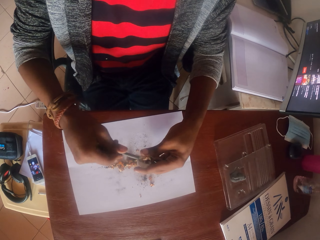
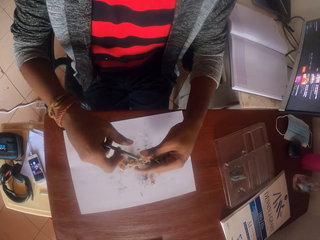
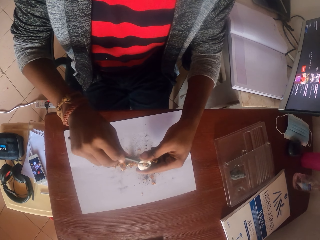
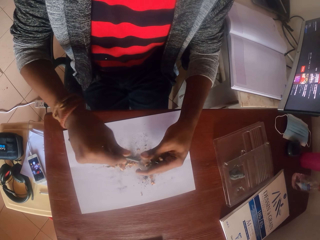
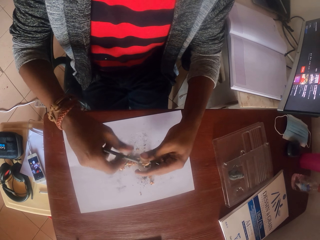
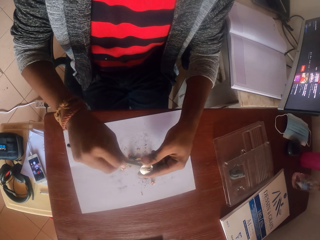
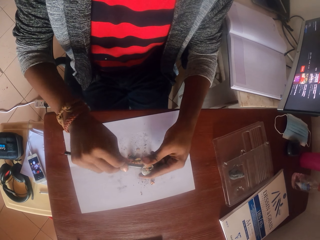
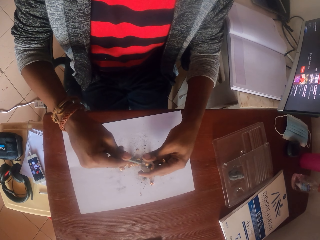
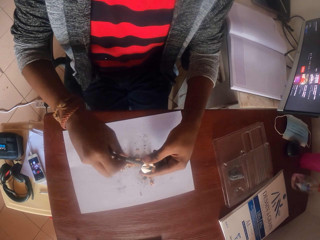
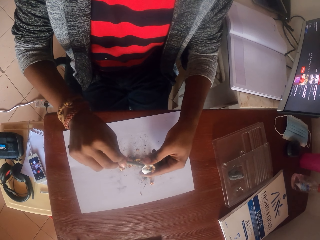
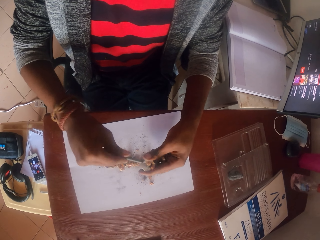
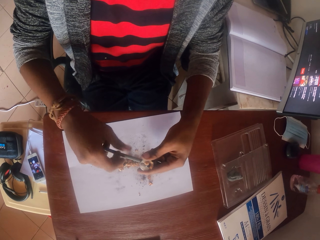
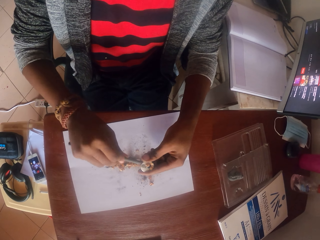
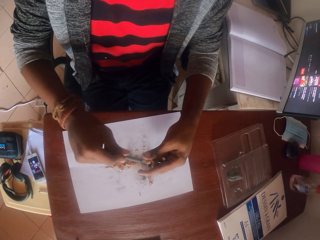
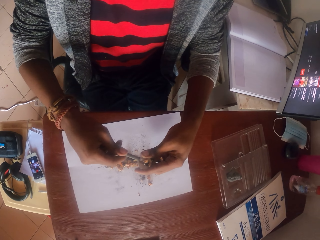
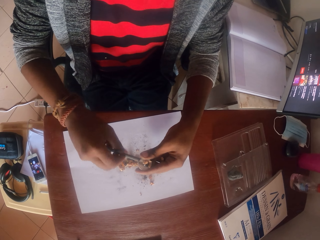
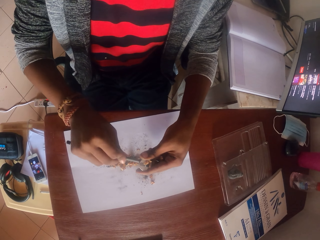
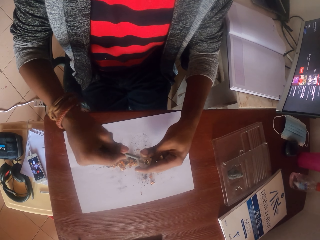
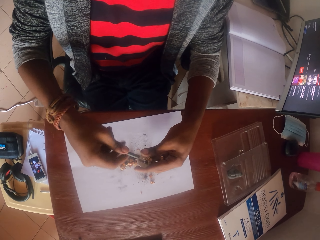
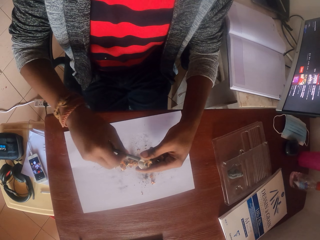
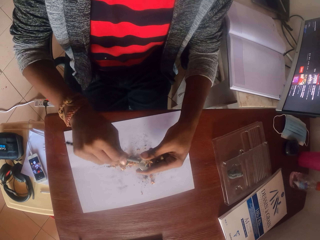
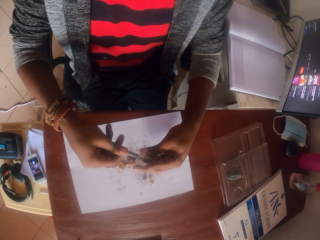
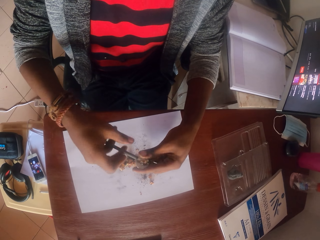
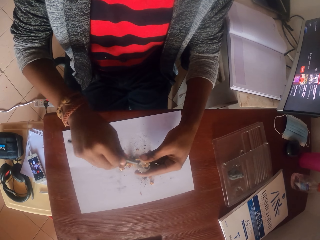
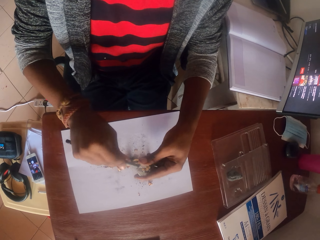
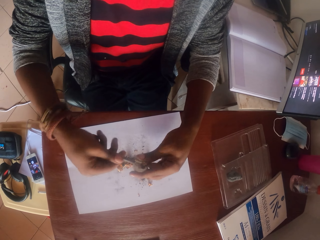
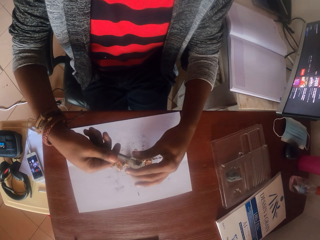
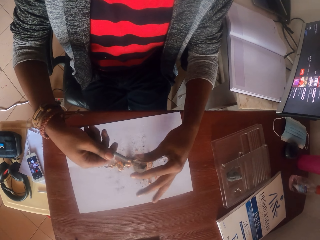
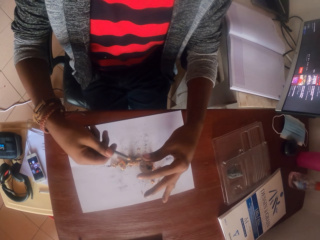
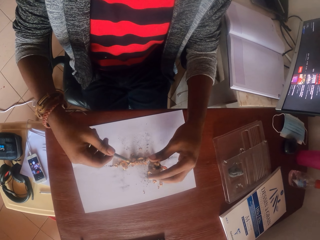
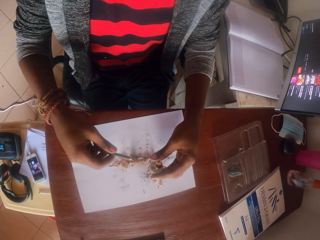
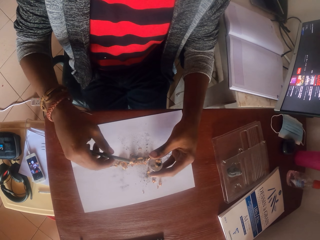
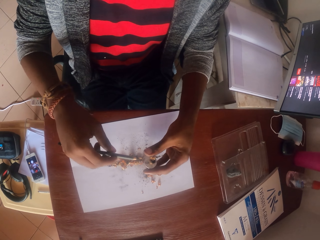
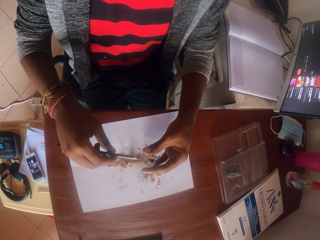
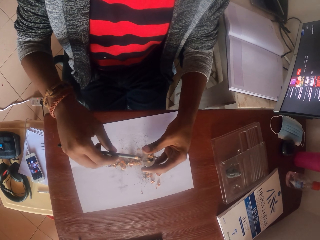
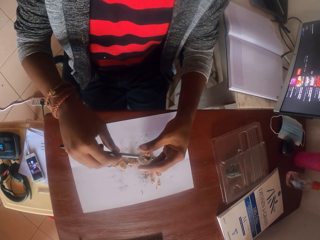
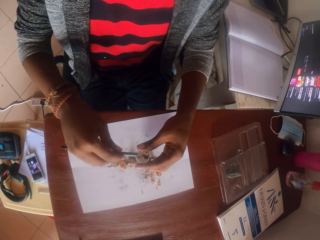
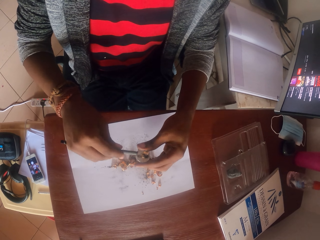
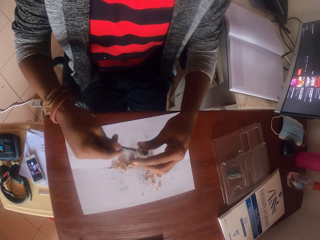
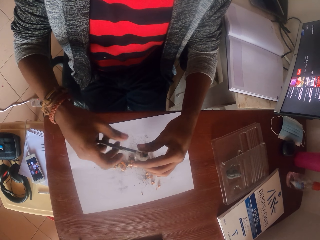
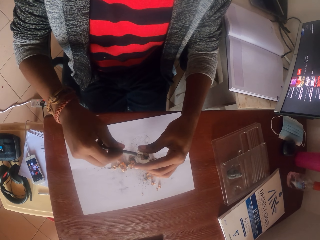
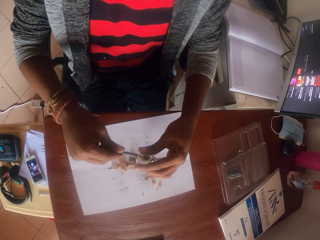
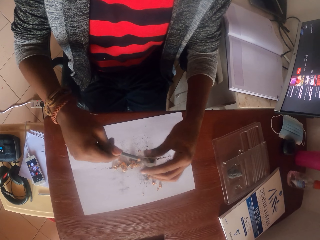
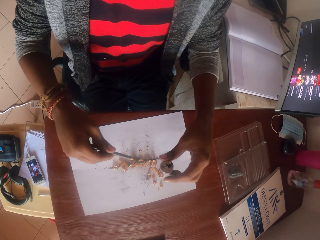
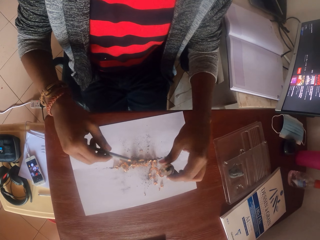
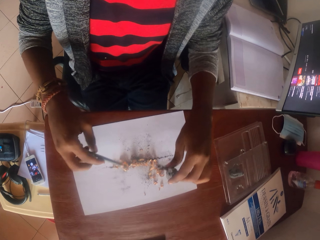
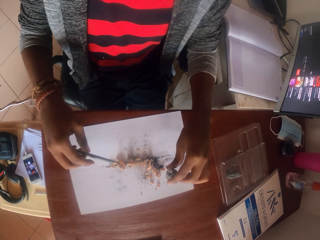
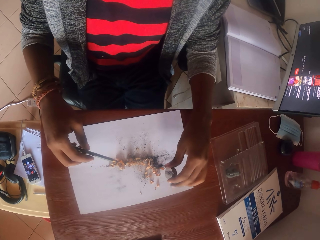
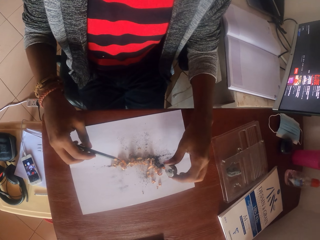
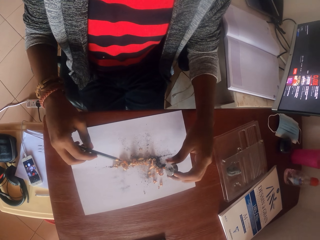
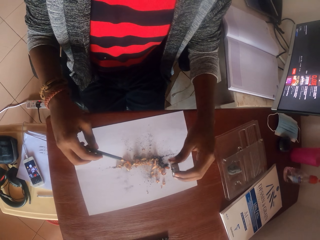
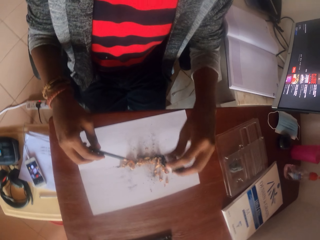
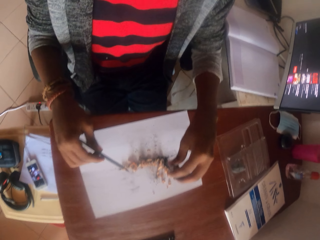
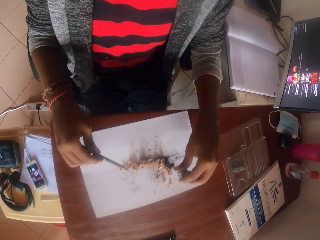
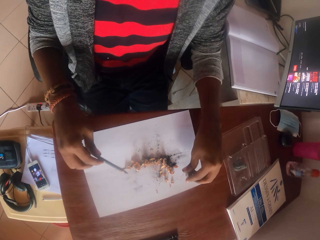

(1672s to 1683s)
The camera wearer checks a pencil. They put the pencil in the sharpener. They sharpen the pencil. They shake pencil shavings off the pencil sharpener onto a piece of paper.

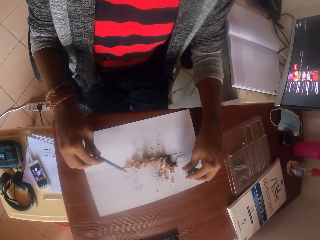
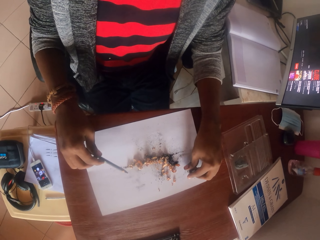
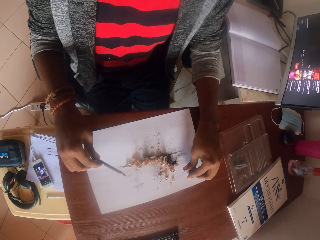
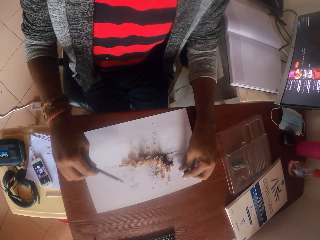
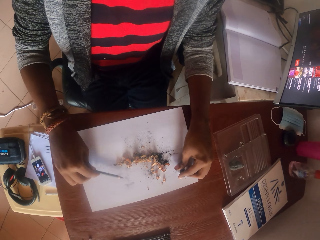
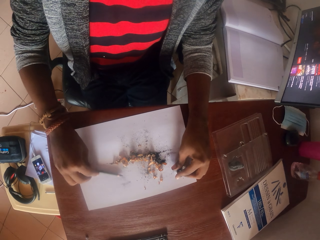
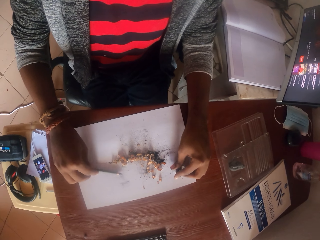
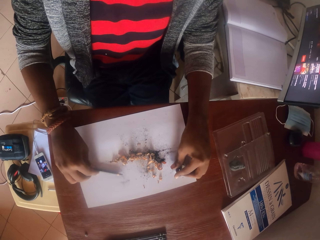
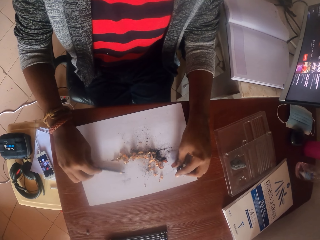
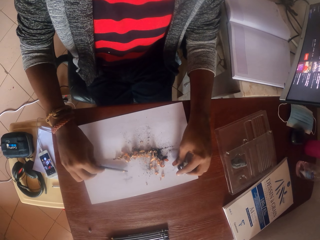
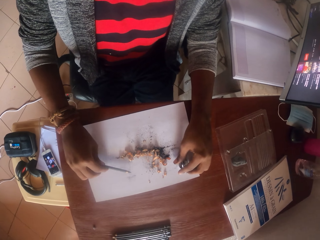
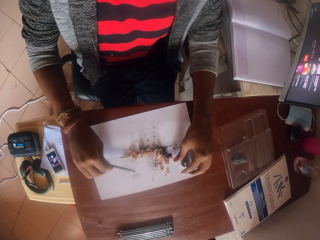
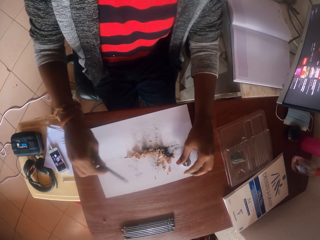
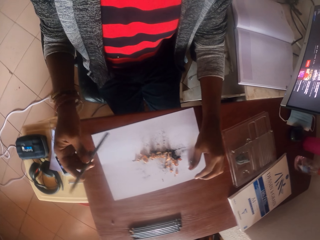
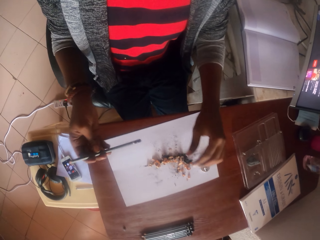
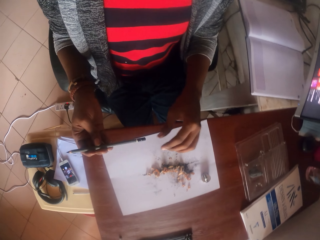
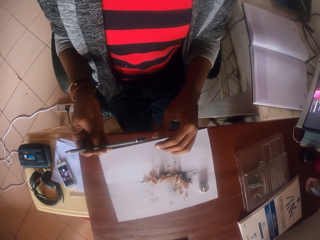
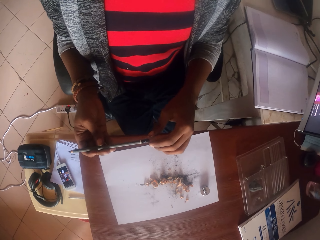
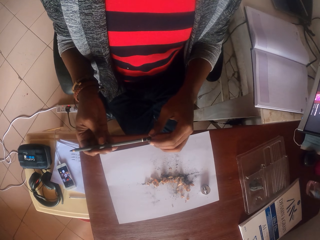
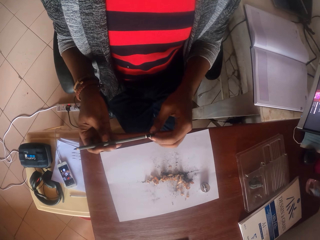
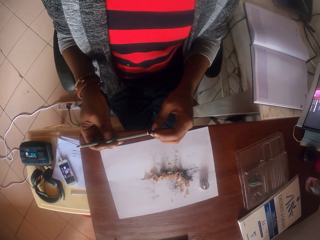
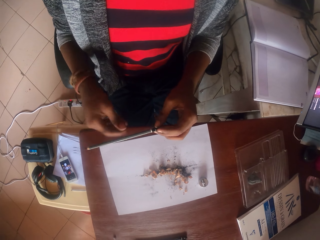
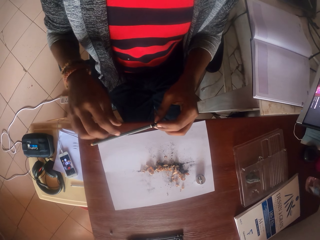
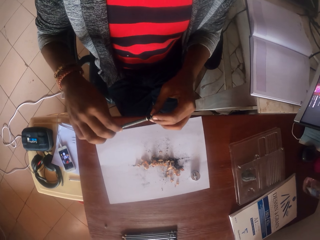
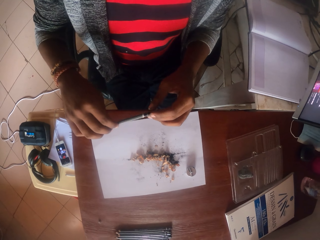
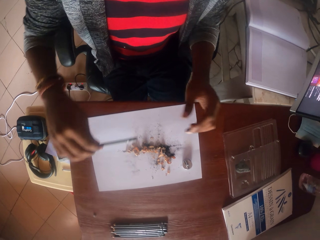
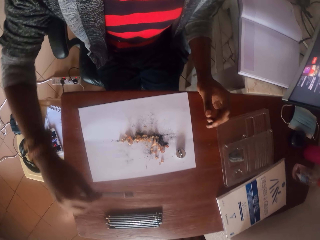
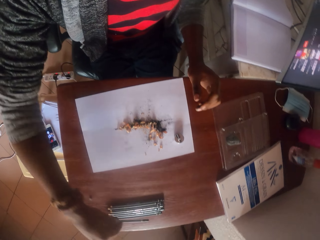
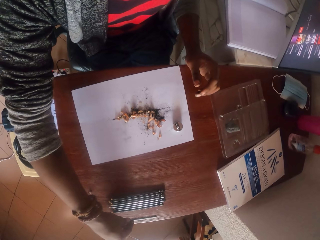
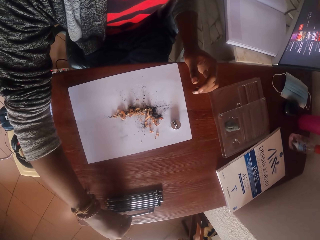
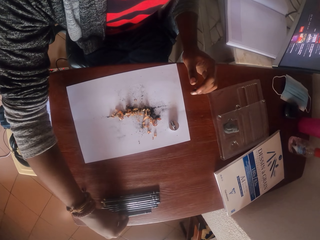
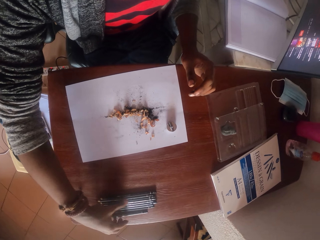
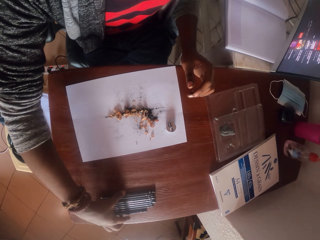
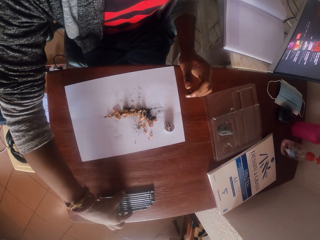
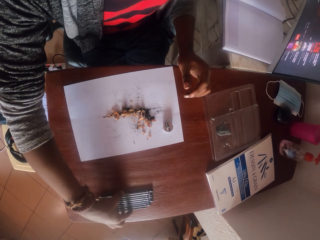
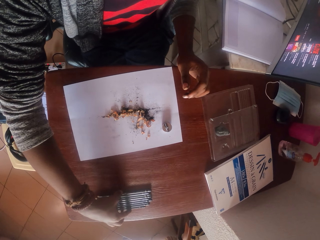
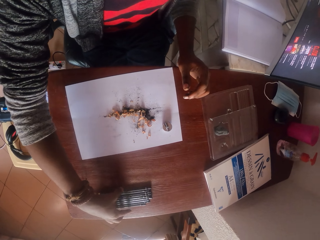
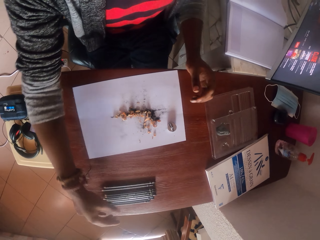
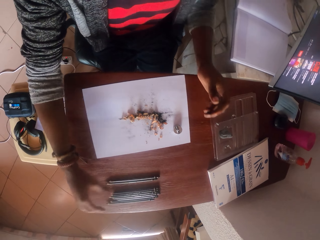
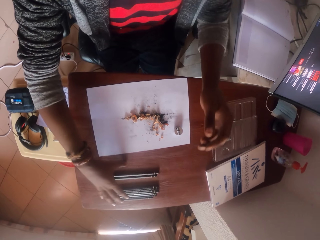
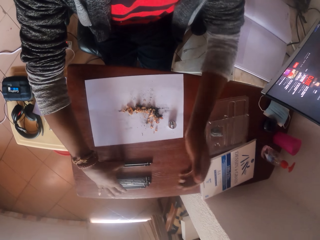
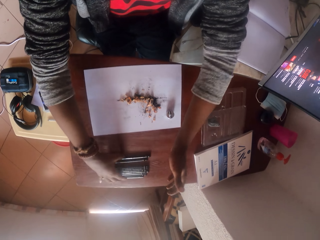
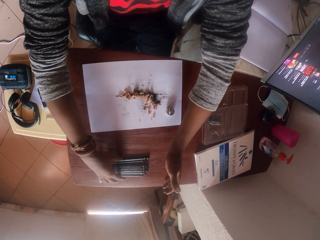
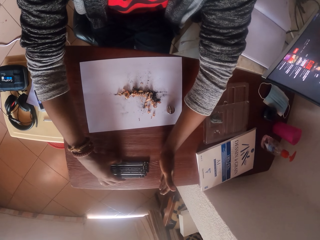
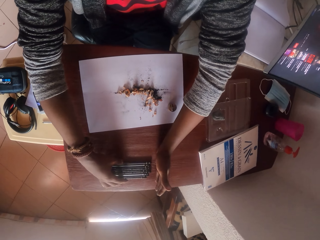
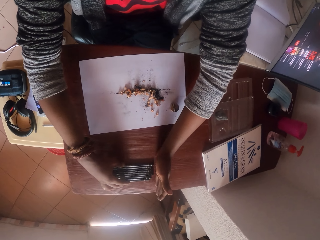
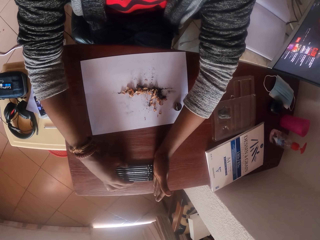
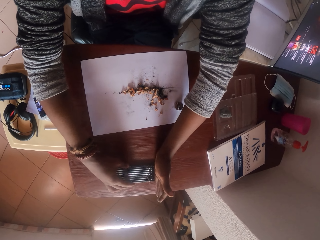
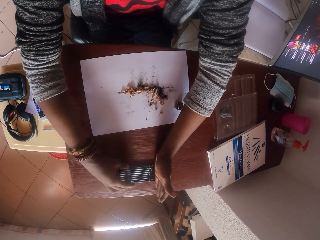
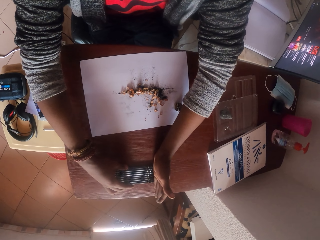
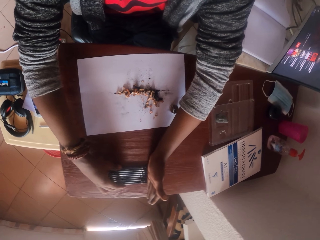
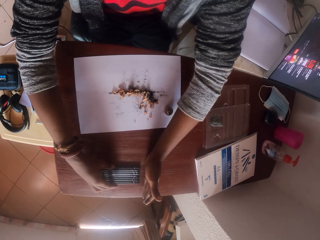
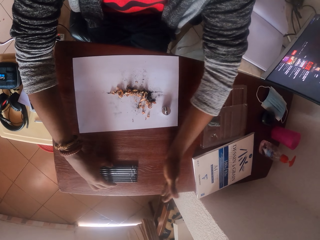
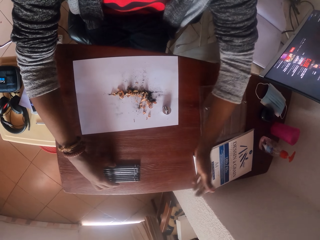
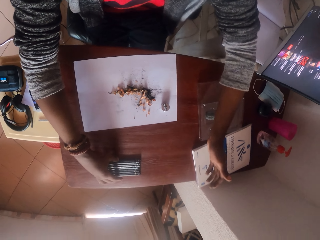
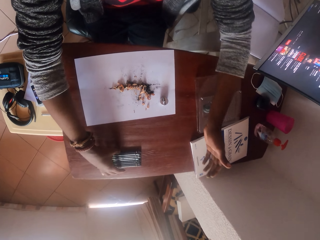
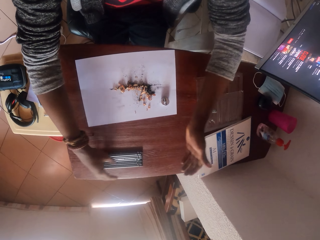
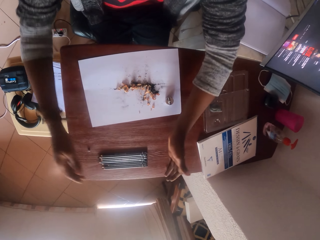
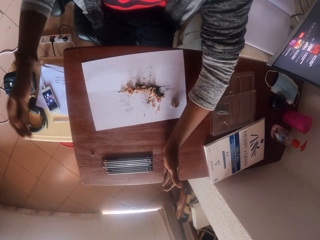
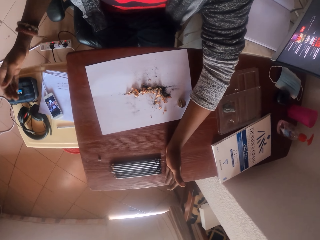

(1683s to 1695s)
The camera wearer knocks a pencil sharpener on a piece of paper. They shake a pencil. They tap the pencil on the piece of paper. They hold the pencil with both hands. They place the pencil on a table. They adjust a bunch of pencils on the table.
